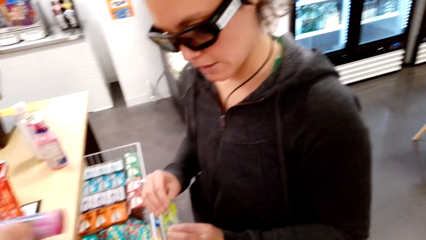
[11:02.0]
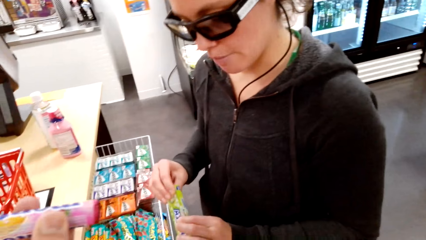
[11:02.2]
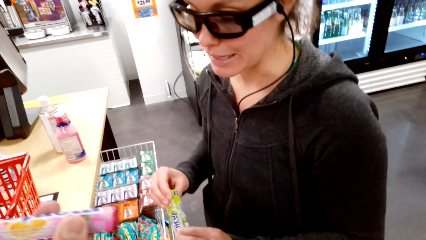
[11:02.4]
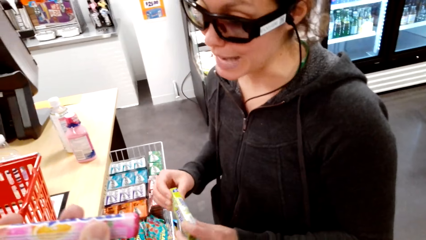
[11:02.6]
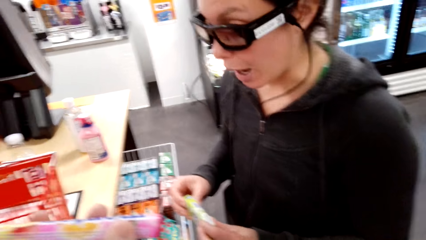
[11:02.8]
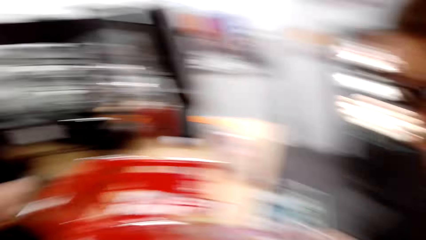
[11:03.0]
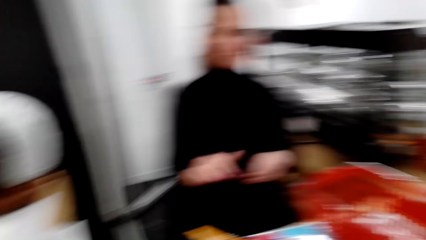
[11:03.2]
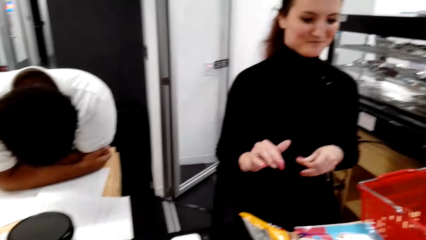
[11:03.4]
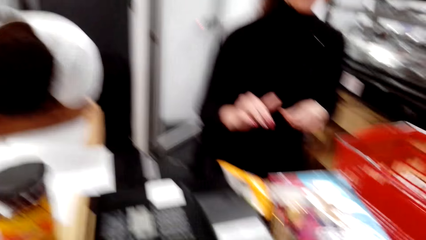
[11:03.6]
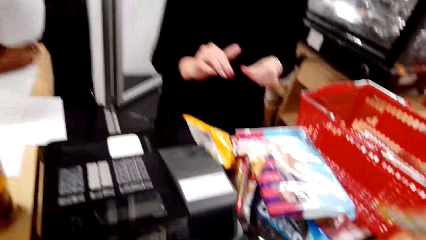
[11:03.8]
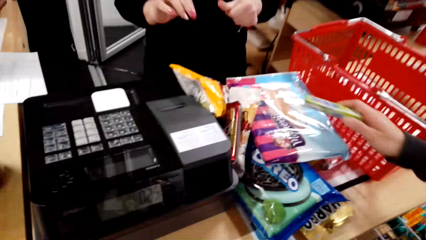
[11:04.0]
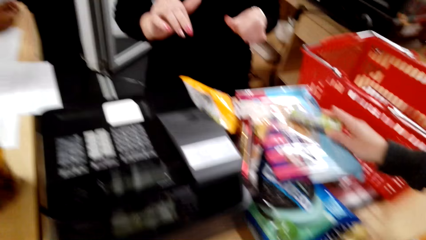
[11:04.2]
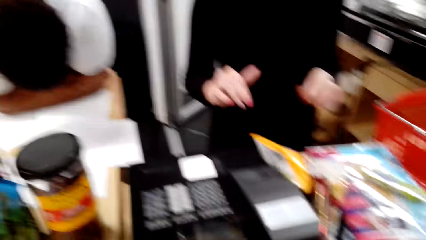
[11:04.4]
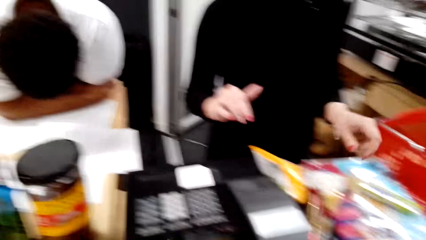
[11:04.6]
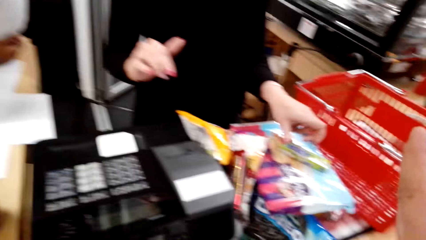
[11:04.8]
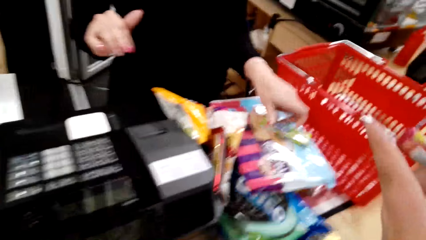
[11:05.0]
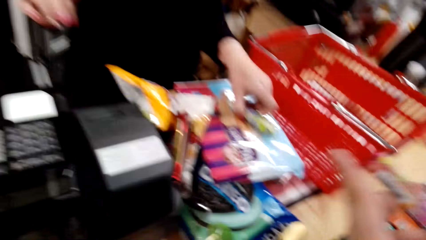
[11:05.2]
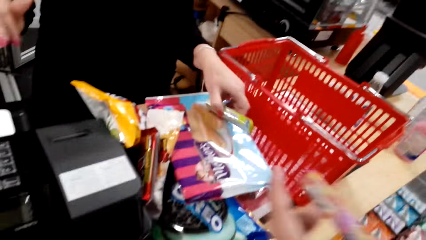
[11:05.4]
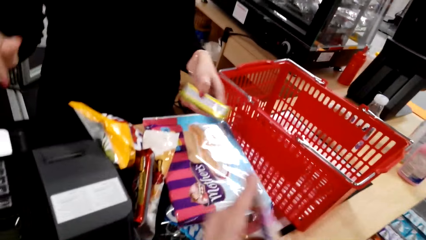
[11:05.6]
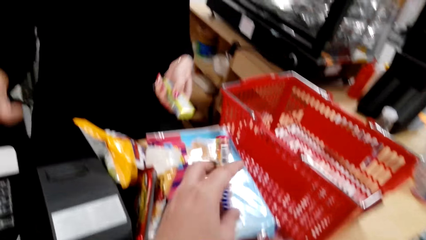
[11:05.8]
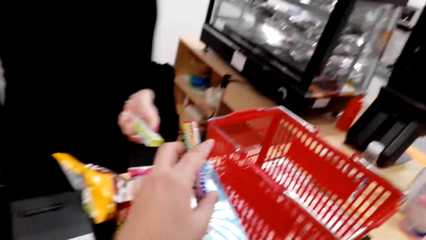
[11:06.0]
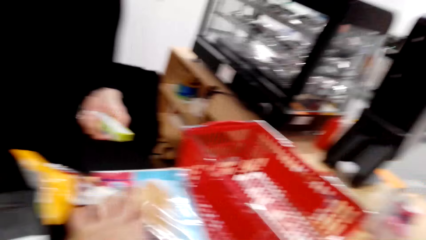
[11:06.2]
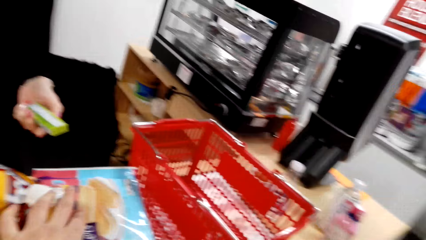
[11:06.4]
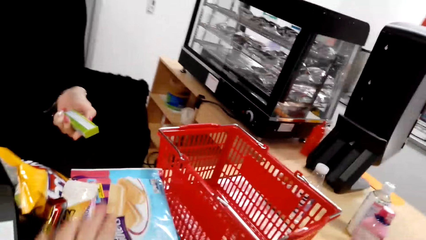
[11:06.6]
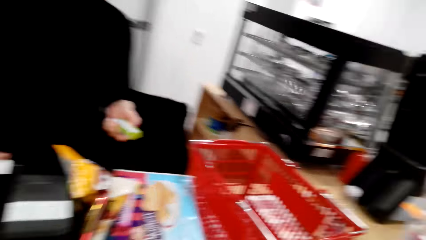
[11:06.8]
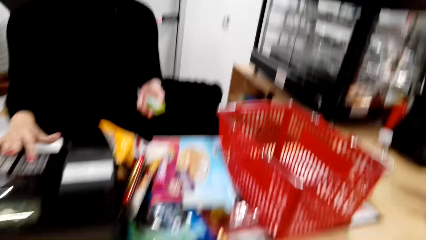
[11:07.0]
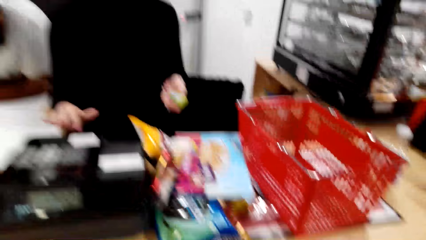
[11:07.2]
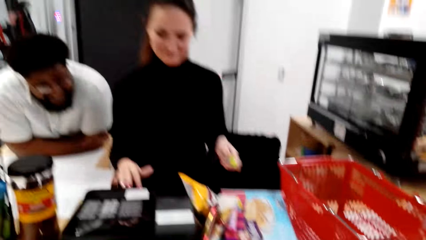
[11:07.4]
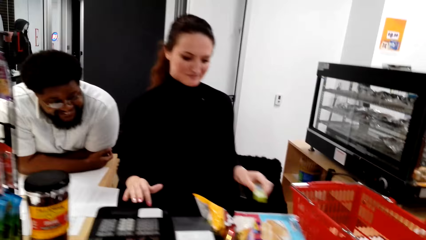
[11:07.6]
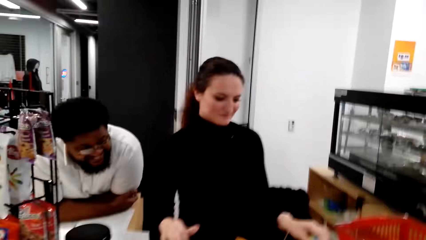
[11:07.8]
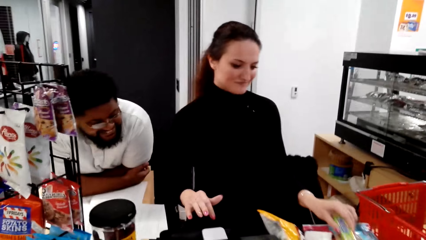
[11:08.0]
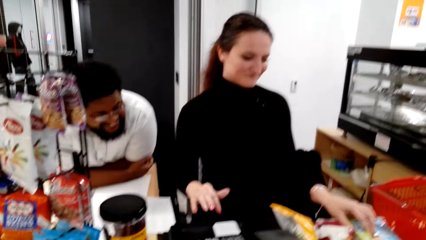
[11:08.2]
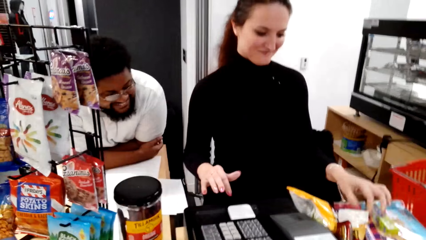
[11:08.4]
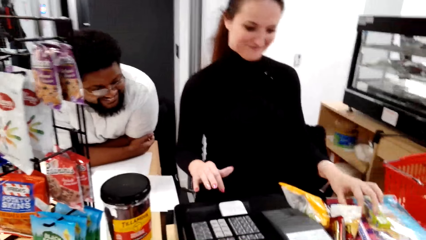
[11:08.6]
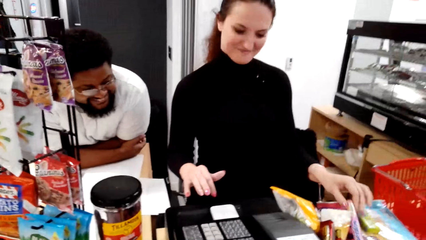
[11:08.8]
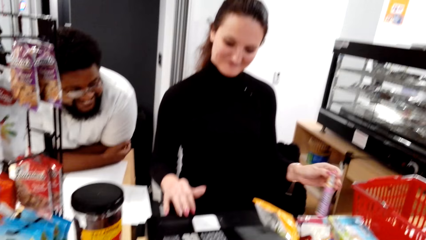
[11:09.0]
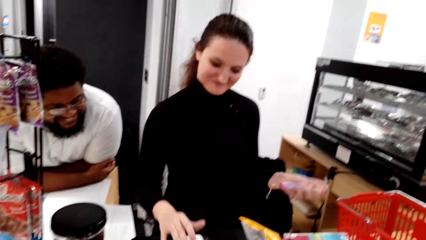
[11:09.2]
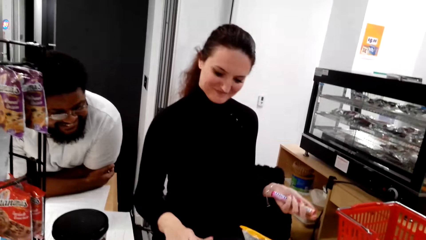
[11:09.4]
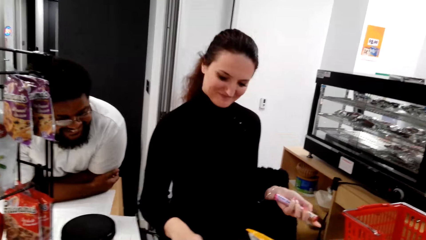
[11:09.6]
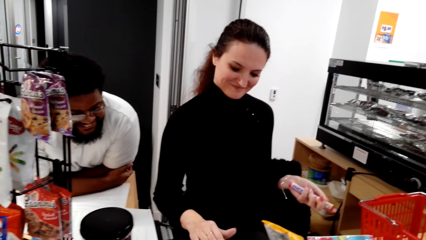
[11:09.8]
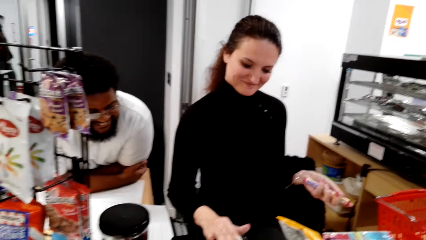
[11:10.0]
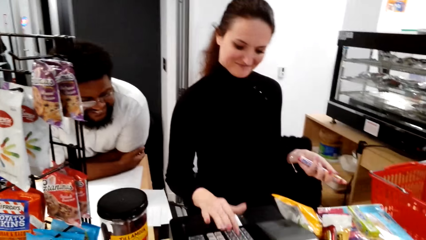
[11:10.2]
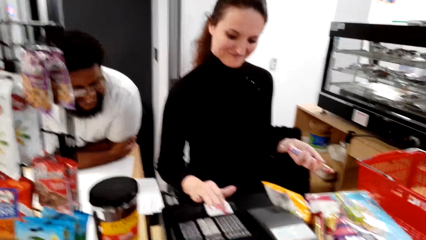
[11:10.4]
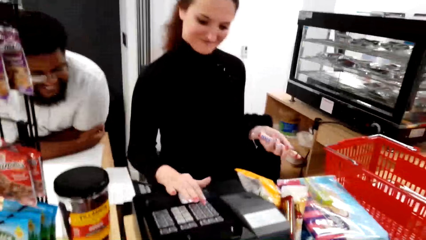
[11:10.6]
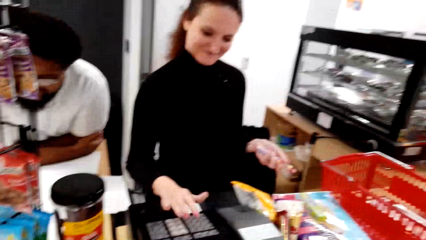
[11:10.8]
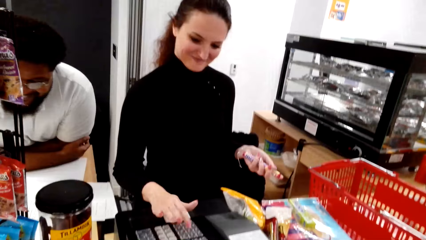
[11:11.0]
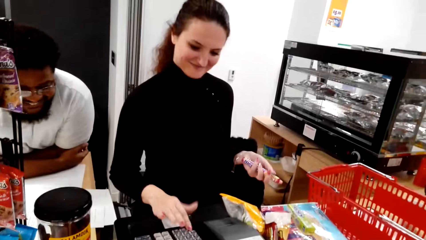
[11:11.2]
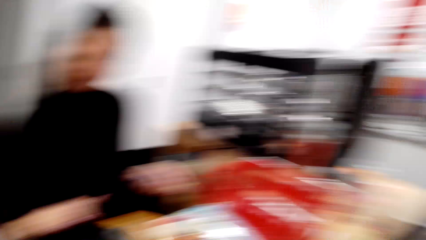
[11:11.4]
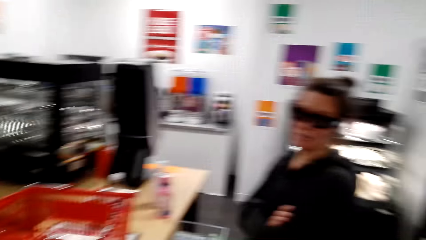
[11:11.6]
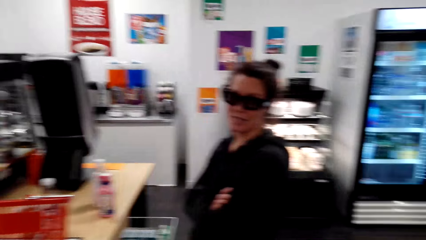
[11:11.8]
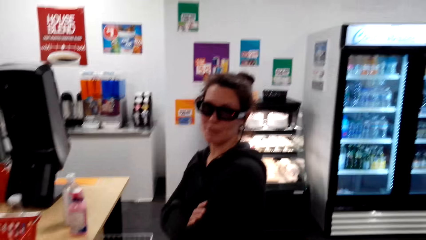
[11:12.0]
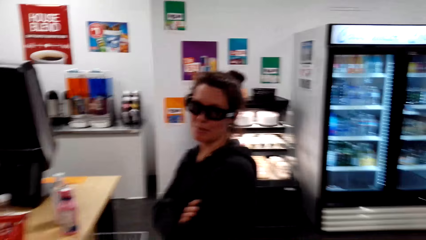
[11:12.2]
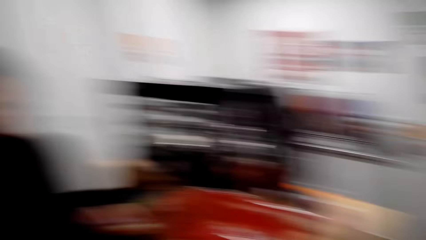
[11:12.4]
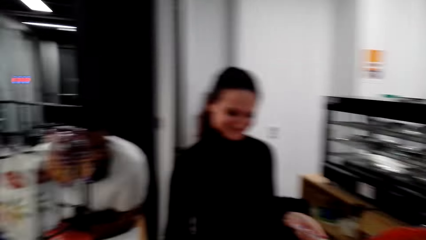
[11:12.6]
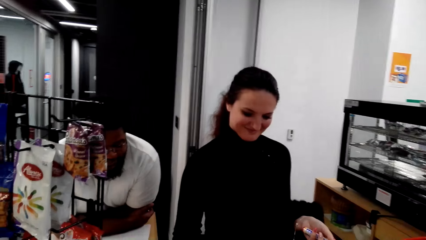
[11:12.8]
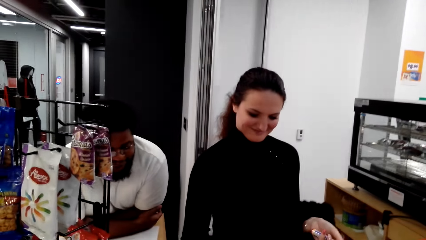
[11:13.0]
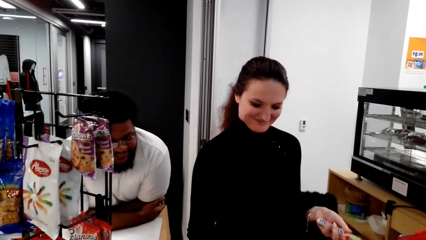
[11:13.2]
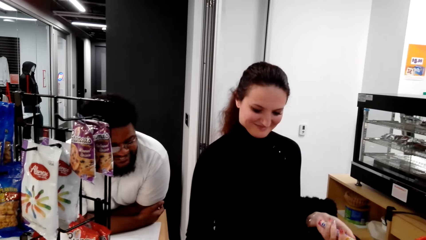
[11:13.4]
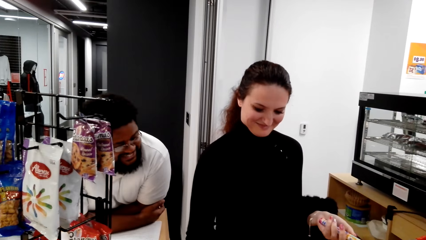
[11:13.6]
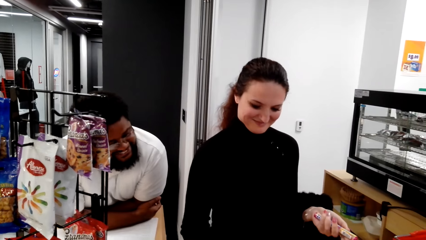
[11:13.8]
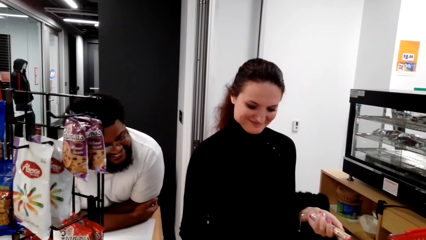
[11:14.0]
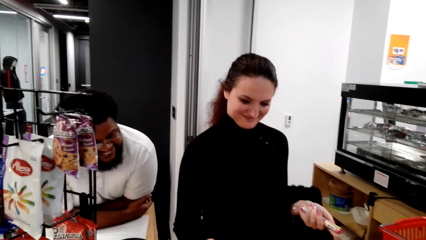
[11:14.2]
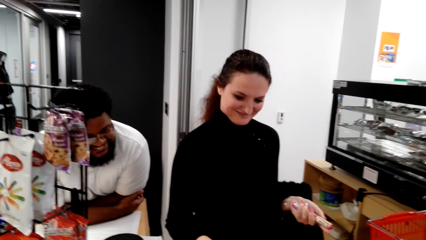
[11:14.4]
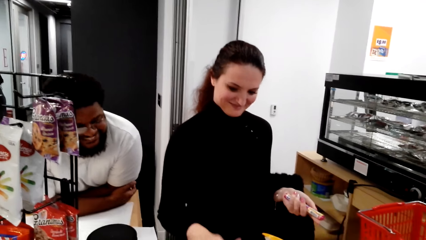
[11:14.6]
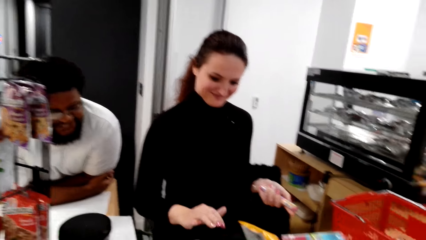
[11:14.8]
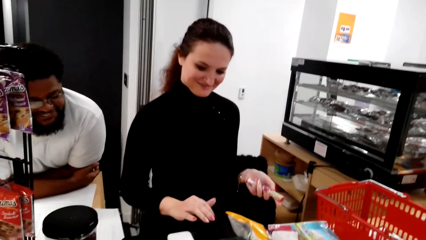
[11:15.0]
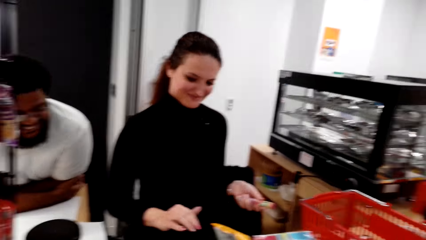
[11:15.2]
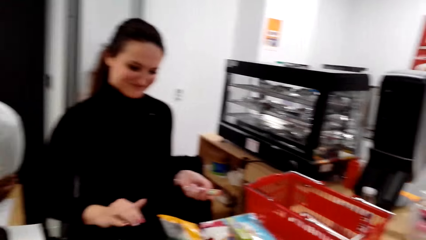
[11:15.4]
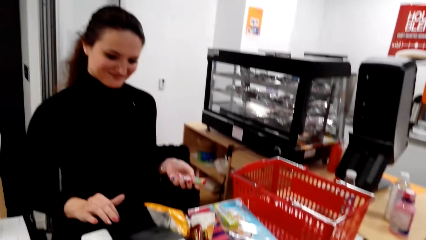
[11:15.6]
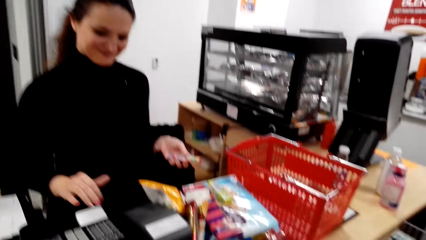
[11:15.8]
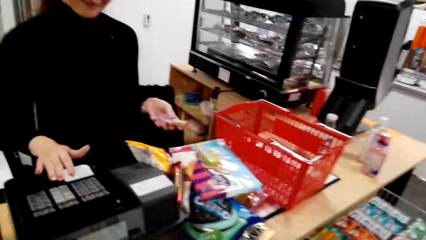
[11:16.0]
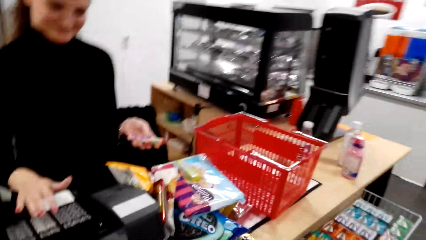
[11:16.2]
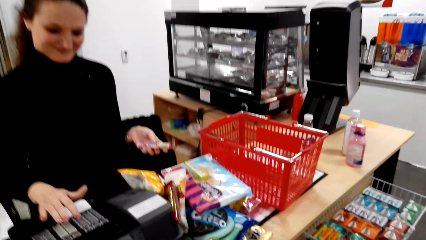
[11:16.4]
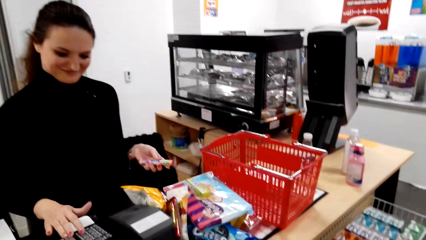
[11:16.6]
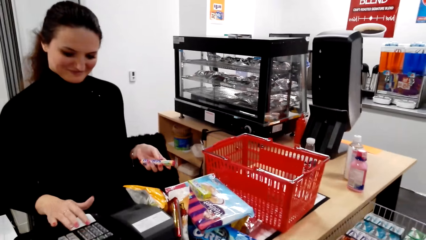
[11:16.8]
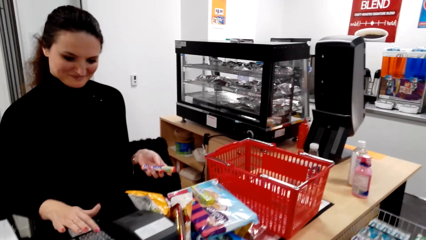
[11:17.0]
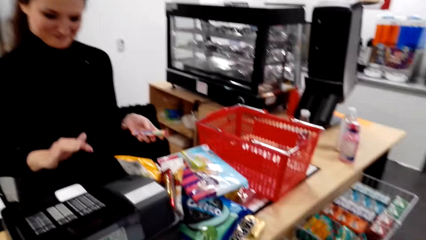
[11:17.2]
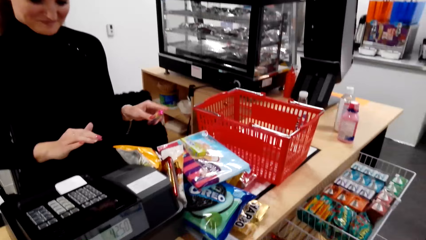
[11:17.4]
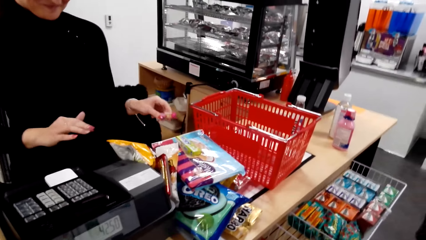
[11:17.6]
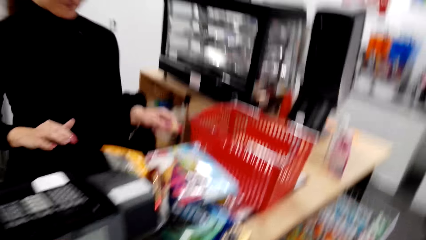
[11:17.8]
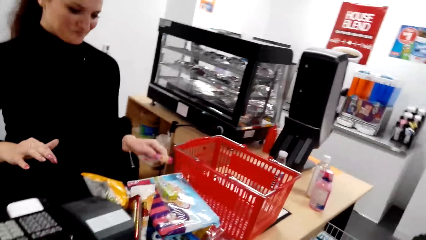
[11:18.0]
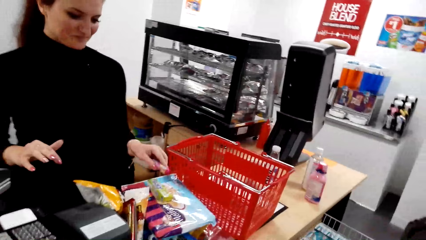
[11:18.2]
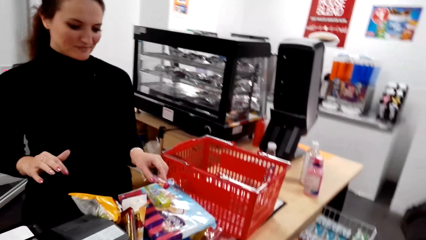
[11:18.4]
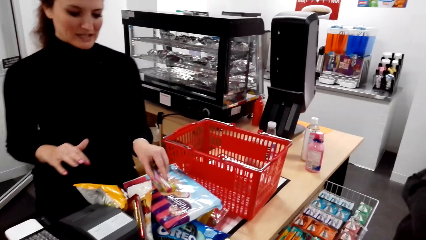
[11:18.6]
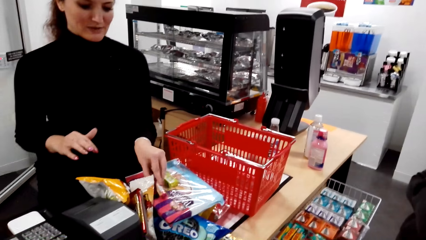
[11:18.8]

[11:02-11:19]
A lady drops the pack on the counter. The lady passes the chewing gum to another lady. The other lady picks the pack. The camera wearer drops the pack on the counter. The other lady calculates costs of the packs and operates the billing machine.
